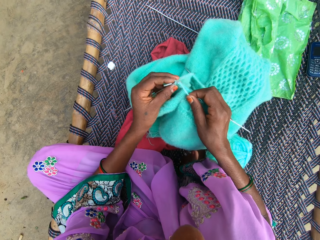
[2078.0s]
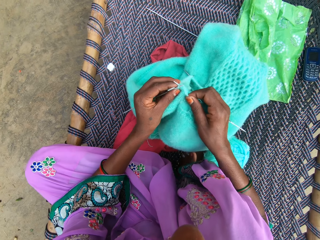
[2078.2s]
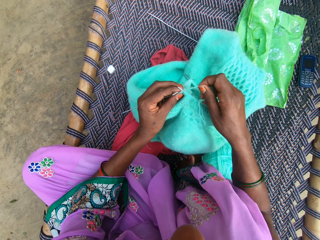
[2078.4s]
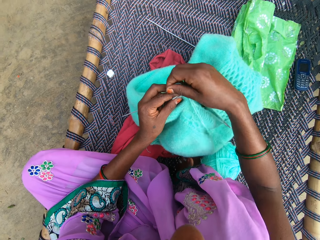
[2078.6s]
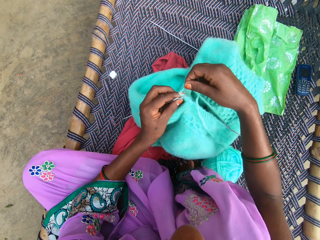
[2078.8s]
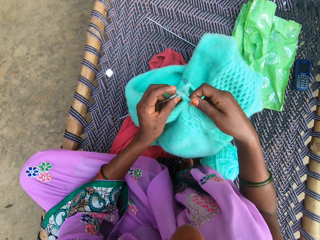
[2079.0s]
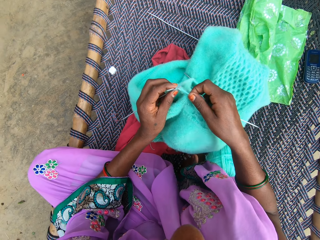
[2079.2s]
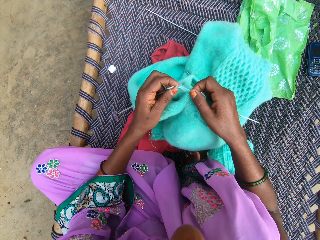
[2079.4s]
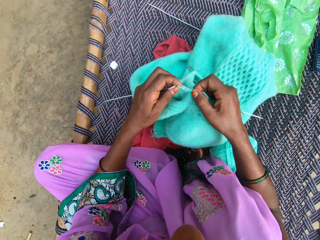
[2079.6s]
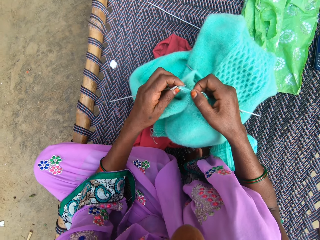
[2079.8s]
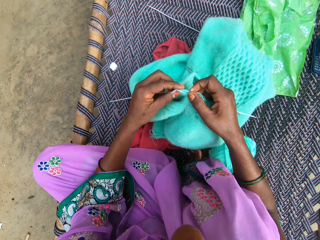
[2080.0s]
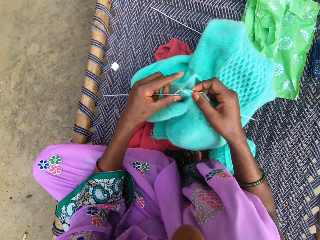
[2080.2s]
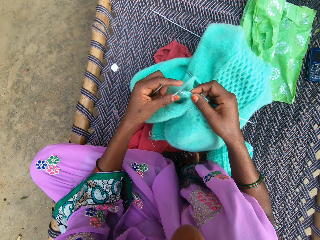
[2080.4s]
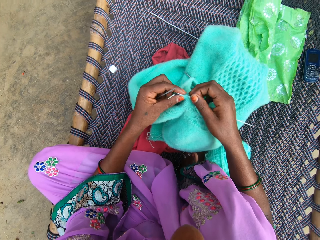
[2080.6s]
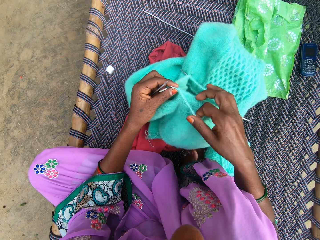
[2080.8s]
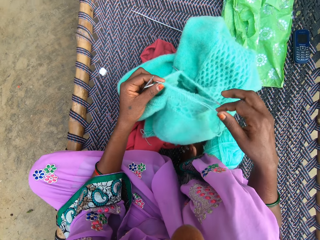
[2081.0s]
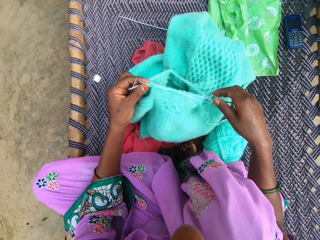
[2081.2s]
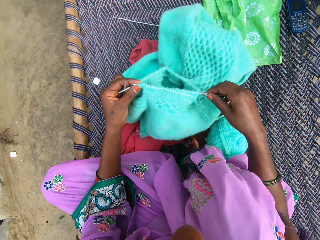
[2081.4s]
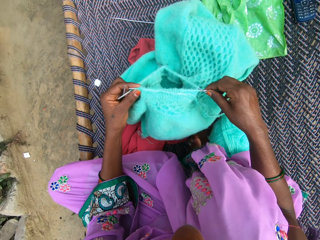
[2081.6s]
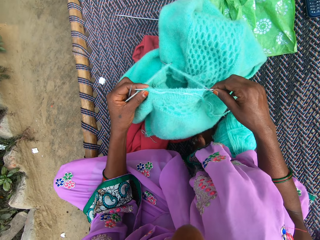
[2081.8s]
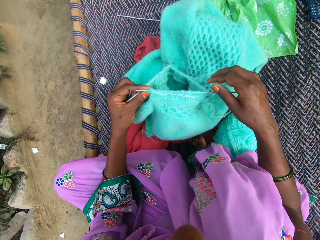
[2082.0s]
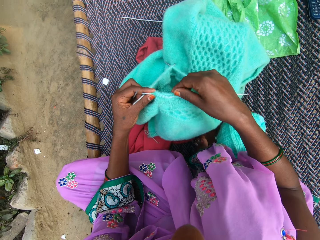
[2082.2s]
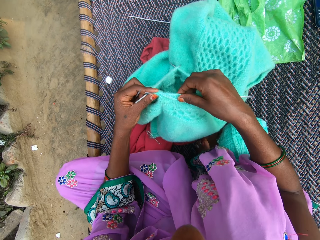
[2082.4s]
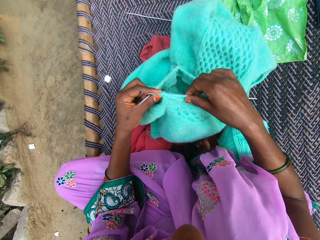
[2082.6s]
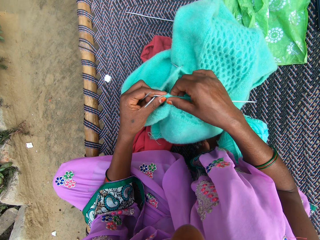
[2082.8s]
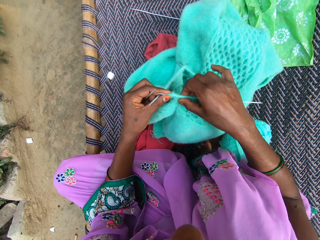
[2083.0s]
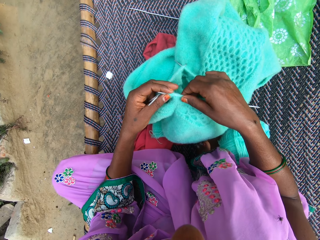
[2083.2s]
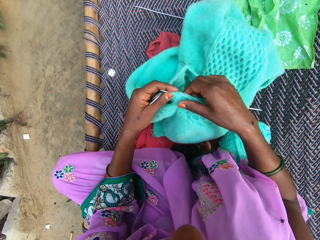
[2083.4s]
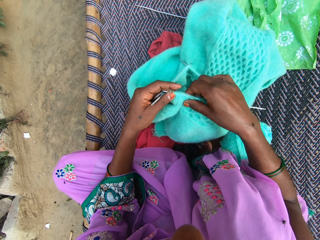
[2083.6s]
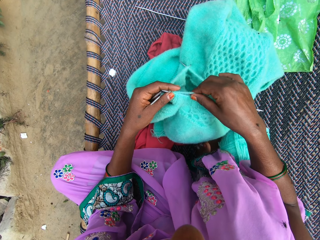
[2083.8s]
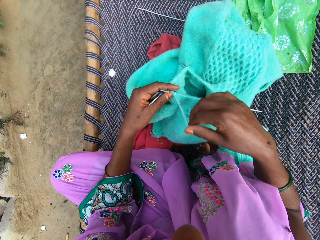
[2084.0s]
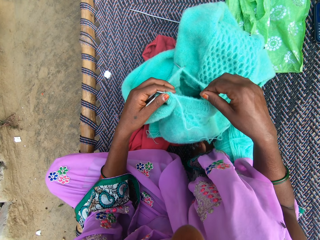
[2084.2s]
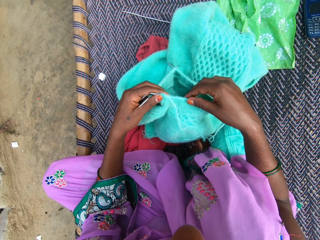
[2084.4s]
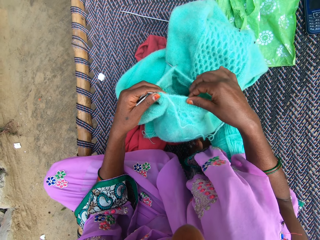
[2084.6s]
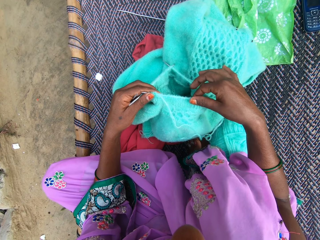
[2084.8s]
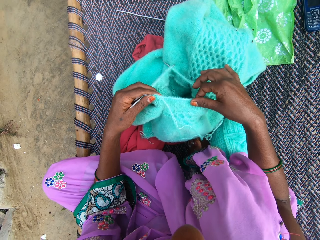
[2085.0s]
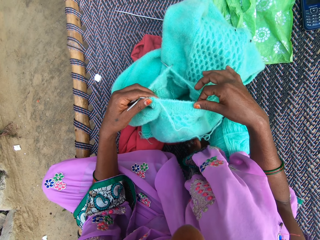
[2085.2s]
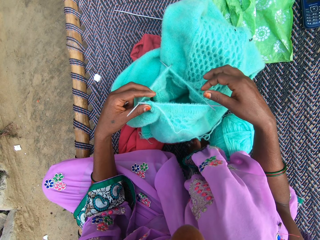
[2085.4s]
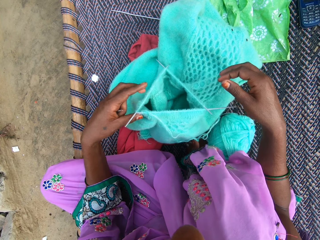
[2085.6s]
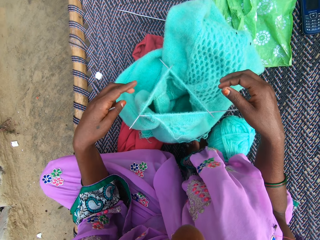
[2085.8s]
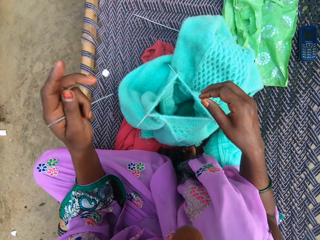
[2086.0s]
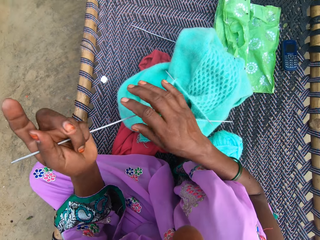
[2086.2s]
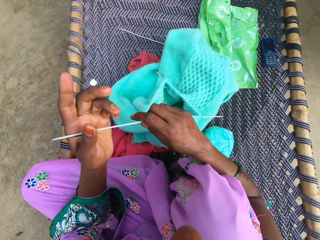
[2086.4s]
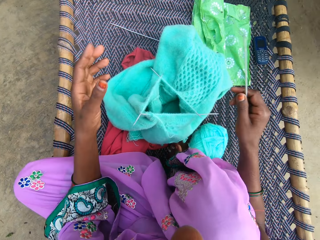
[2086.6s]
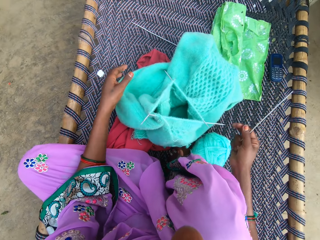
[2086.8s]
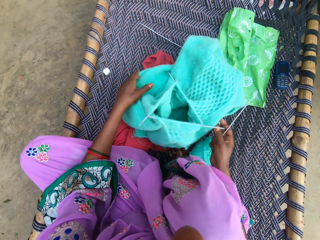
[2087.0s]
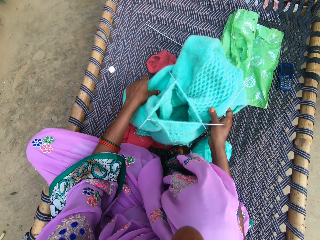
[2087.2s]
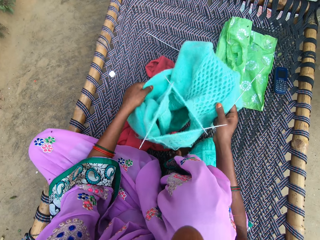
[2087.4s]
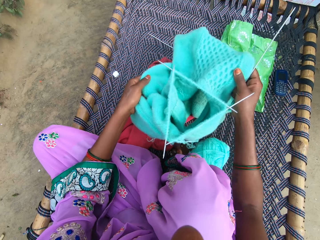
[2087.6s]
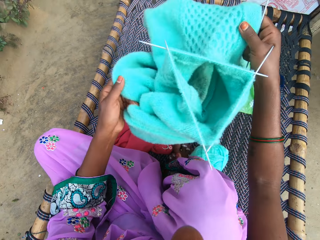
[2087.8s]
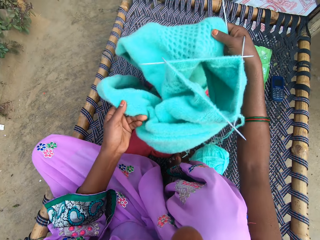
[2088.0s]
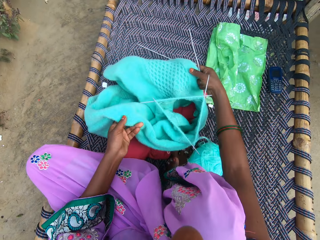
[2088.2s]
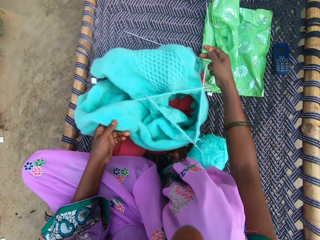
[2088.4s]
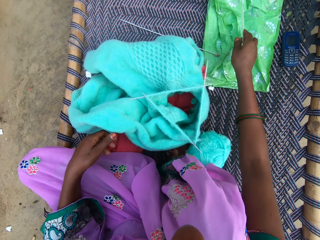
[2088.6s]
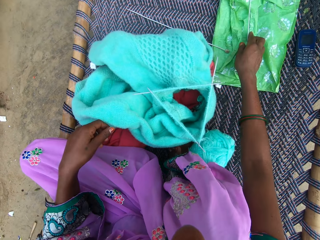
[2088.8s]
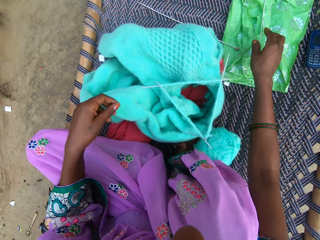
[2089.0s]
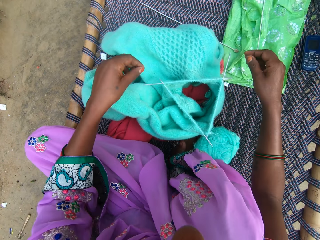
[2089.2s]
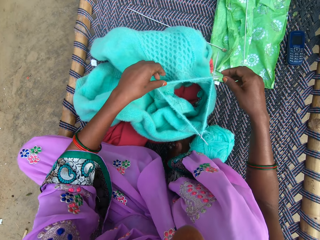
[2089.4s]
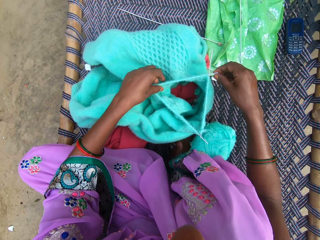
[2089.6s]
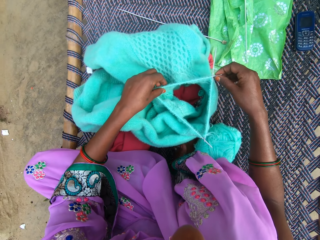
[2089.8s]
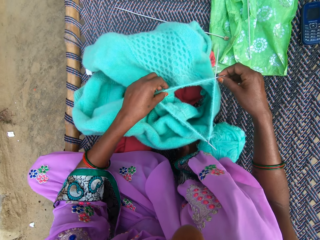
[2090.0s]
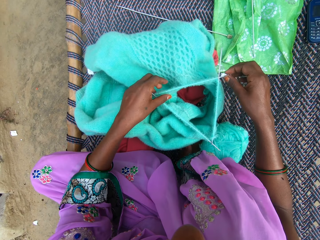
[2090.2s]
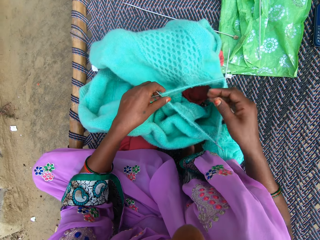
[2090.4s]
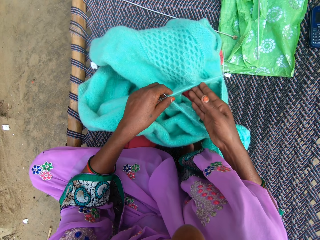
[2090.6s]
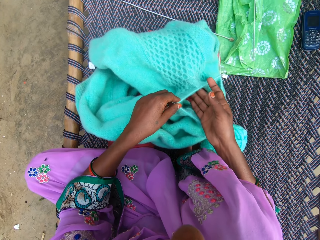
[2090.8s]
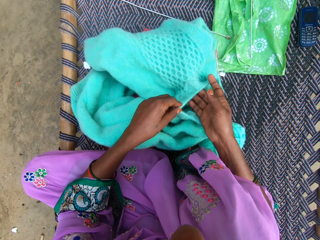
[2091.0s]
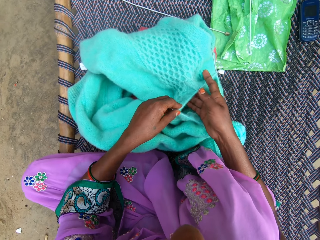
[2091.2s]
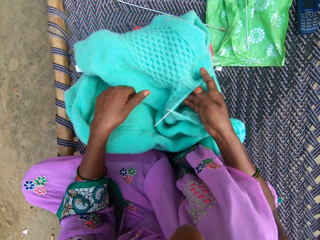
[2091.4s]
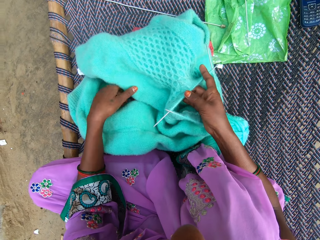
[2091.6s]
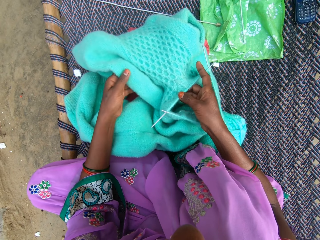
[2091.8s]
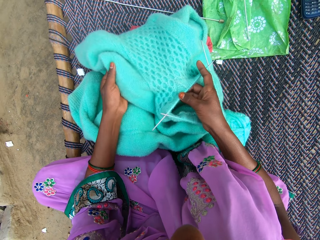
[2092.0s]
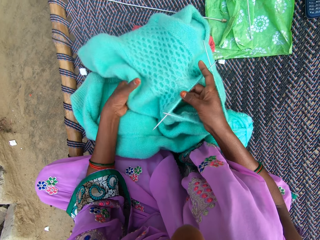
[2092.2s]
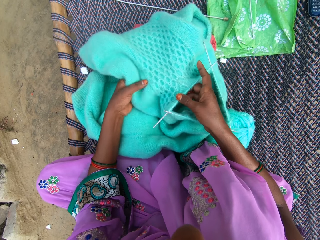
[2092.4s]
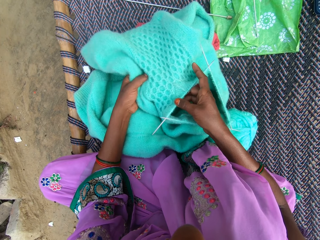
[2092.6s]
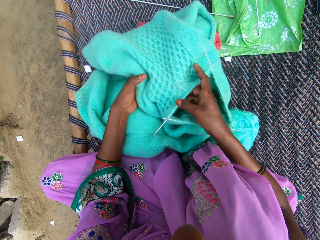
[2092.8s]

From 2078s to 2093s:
The camera wearer removes the knitting pin from the fabric with her left hand. She pulls the yarn with her right hand. She touches the knitting pin with her right hand. She adjusts the fabric with her right hand. She adjusts the yarn with her right hand. She adjusts the fabric with her right hand. She pulls the knitting needle. She passes the knitting pin to her right hand. She adjusts the fabric with her hands. She picks up the fabric from the mat. She puts the fabric on the mat. She drops the knitting pin on a nylon with her right hand. She touches the knitting pin with her right hand. She adjusts the fabric with her hands.

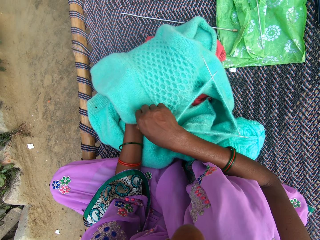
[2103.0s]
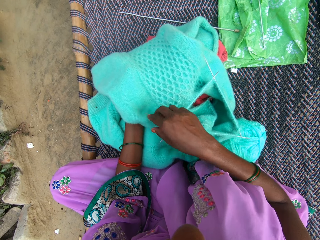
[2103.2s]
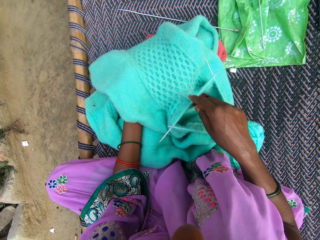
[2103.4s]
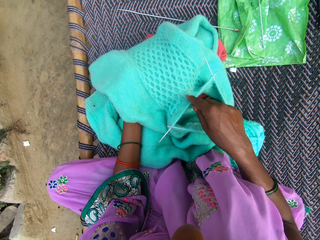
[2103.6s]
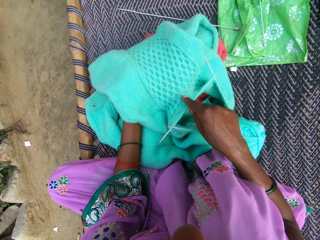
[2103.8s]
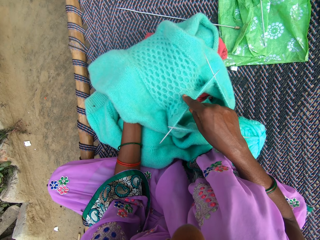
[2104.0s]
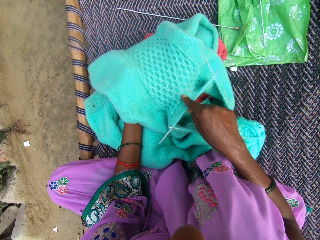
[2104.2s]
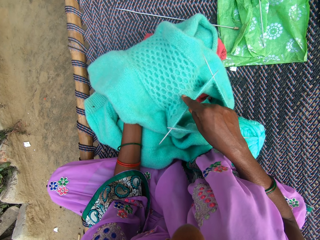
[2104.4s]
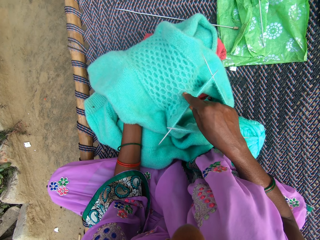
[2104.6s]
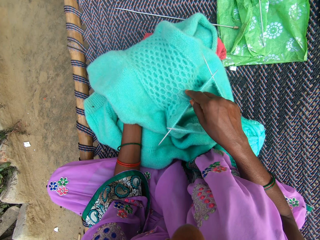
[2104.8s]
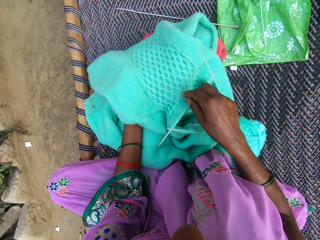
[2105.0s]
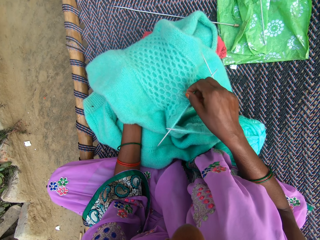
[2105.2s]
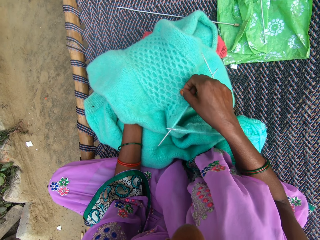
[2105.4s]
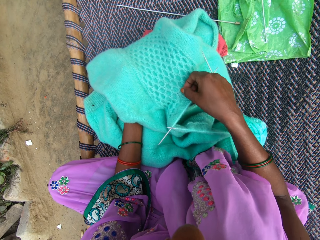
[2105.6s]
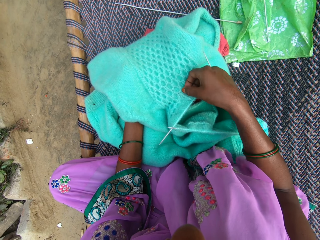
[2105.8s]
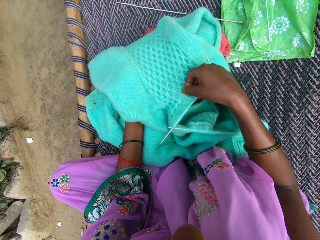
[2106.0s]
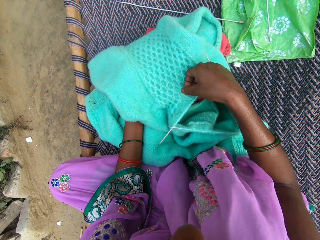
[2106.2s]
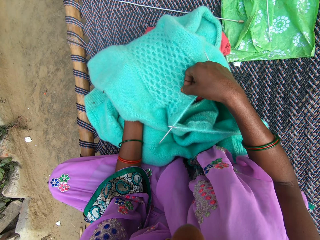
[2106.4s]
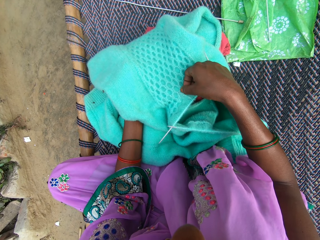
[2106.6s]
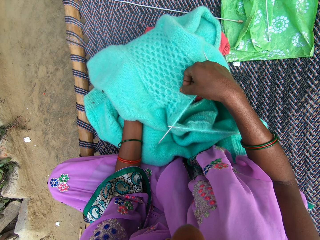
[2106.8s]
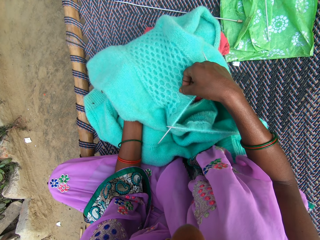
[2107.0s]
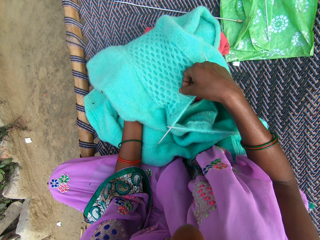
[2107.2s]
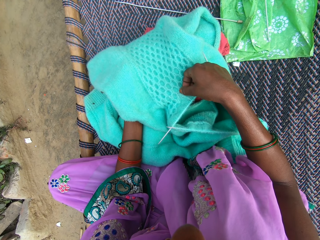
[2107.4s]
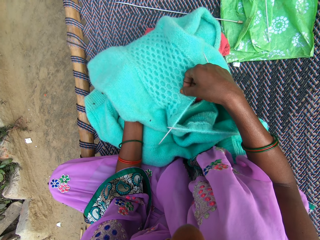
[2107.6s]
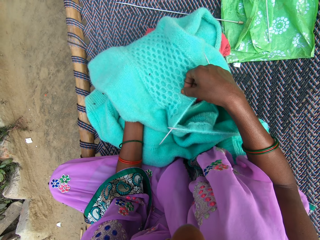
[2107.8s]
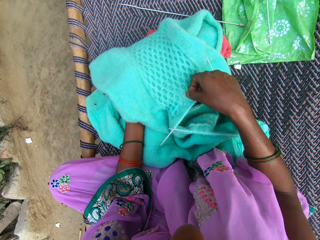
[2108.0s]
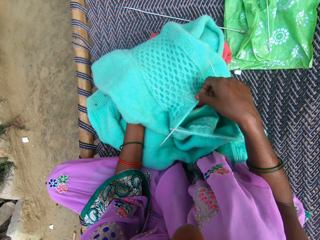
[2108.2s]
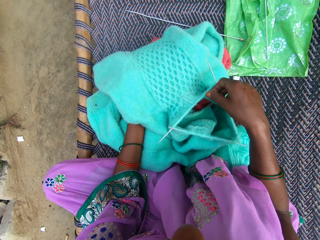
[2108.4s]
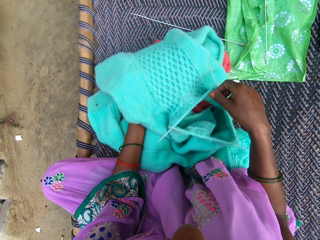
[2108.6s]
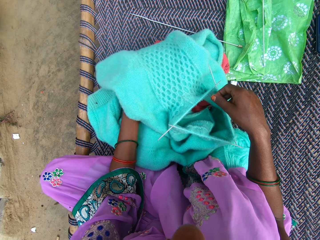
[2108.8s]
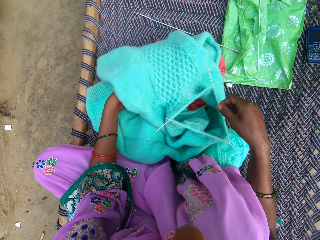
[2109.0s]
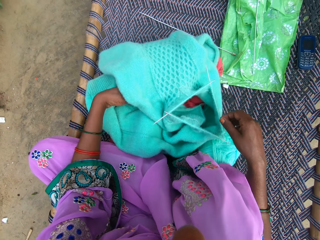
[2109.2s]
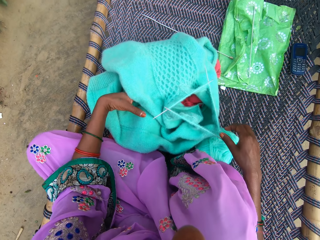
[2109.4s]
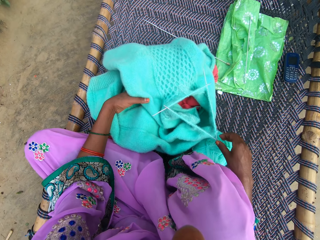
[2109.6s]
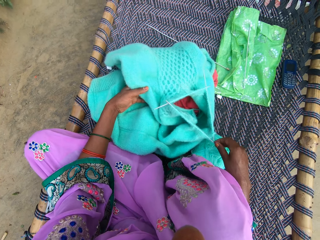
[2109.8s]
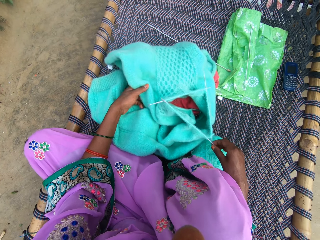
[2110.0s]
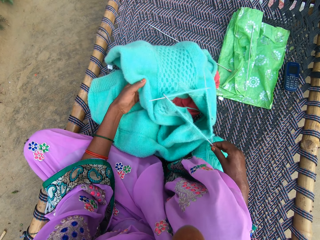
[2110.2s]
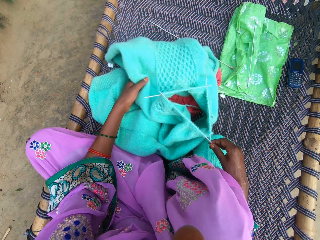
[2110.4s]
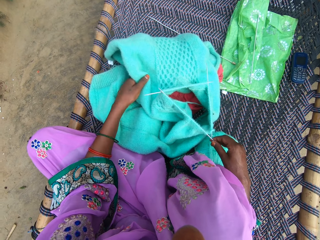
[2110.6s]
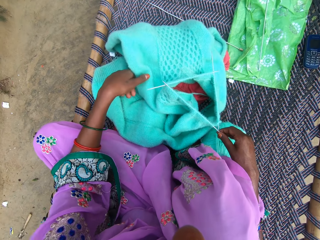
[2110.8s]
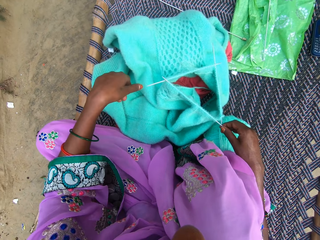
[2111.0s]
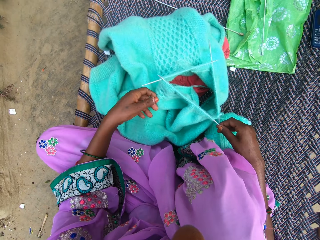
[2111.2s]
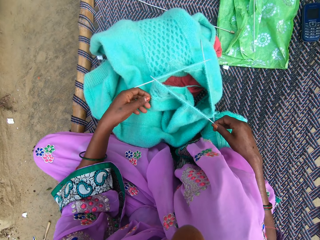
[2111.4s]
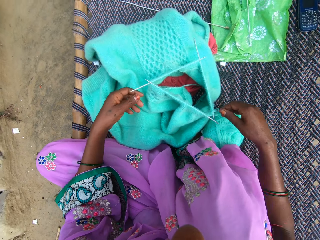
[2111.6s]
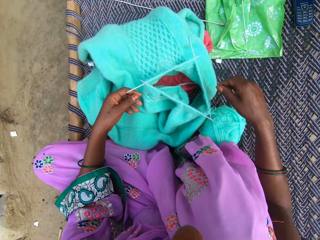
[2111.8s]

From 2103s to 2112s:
The camera wearer touches the knitting pin with her right hand. She checks the fabric.
